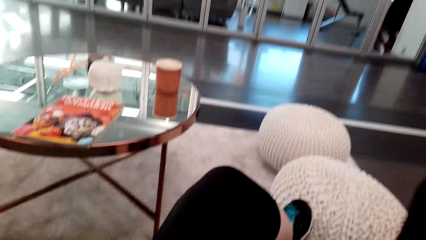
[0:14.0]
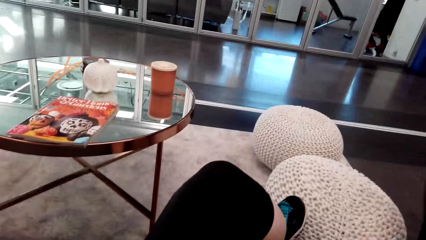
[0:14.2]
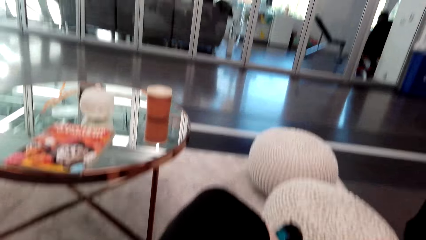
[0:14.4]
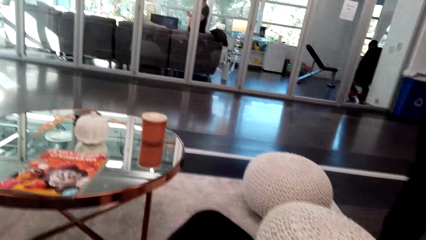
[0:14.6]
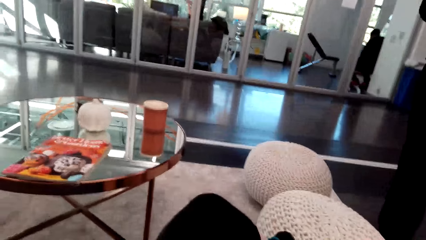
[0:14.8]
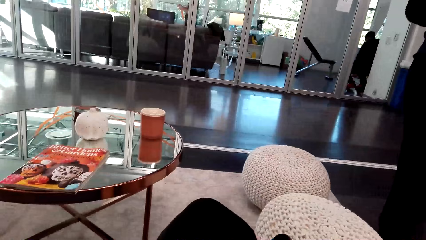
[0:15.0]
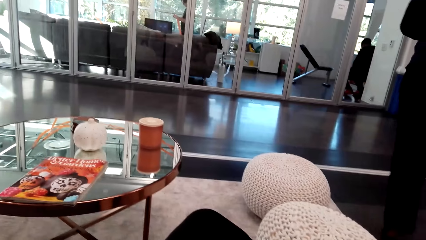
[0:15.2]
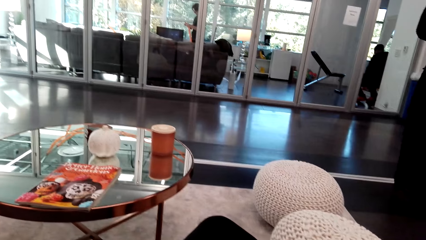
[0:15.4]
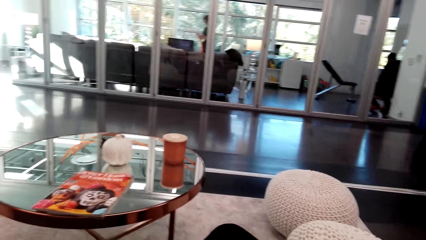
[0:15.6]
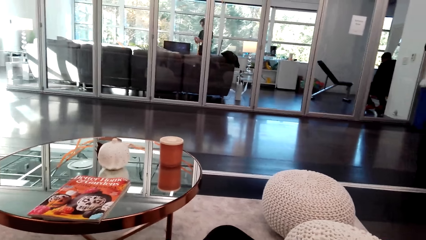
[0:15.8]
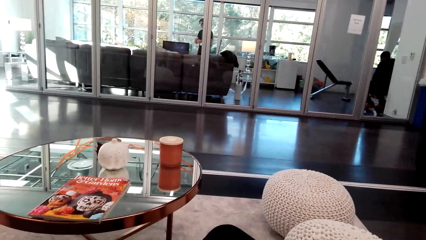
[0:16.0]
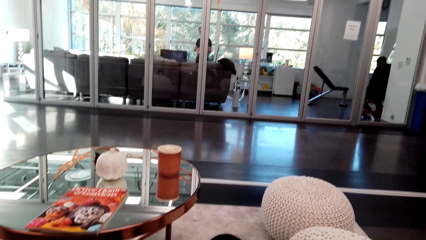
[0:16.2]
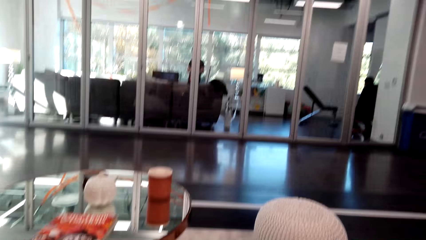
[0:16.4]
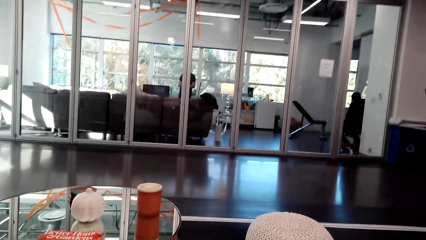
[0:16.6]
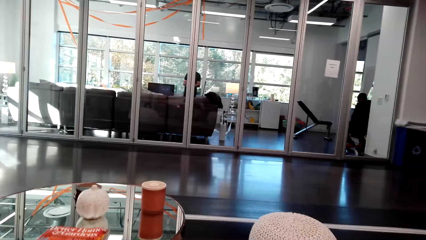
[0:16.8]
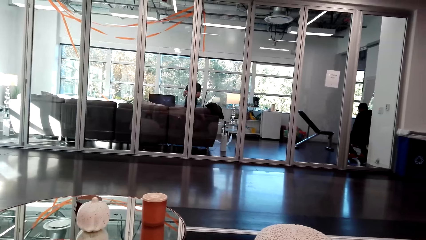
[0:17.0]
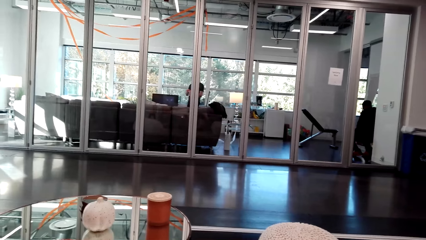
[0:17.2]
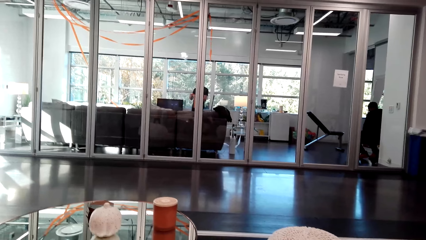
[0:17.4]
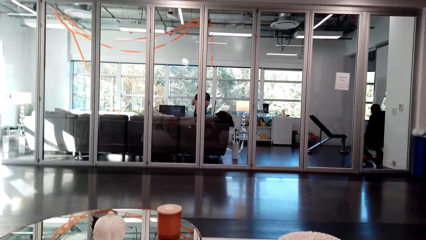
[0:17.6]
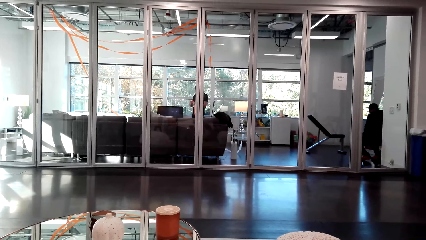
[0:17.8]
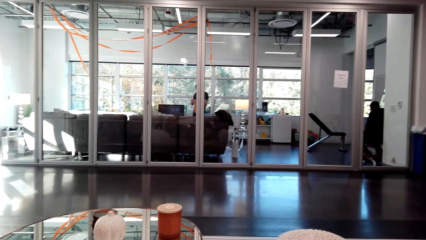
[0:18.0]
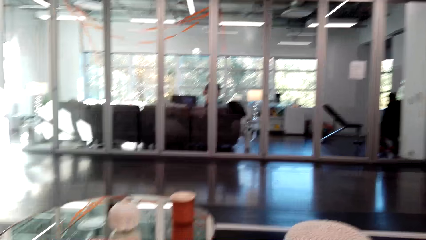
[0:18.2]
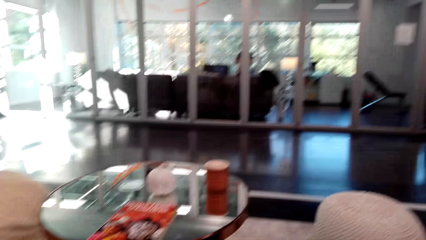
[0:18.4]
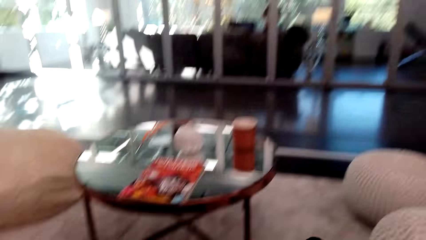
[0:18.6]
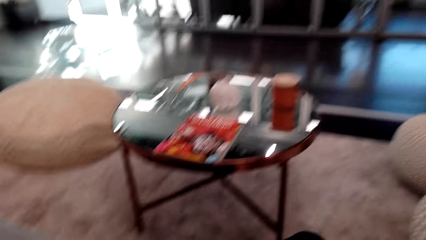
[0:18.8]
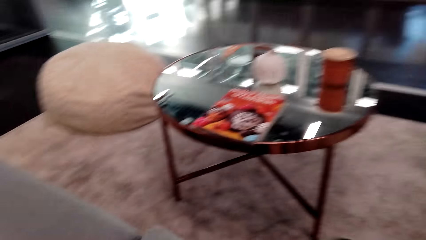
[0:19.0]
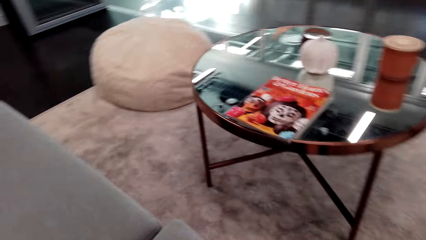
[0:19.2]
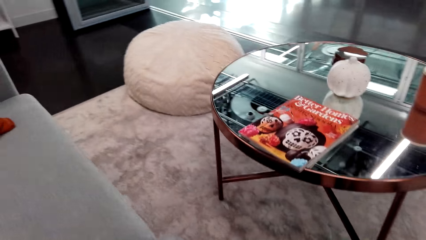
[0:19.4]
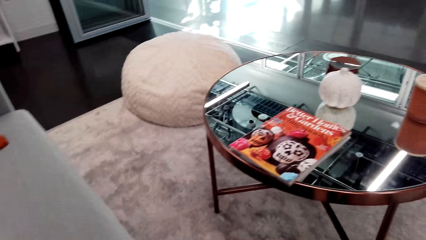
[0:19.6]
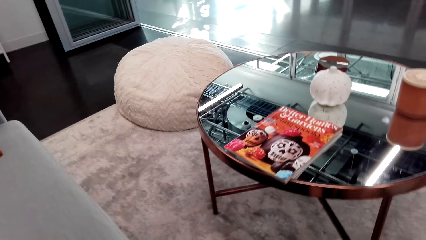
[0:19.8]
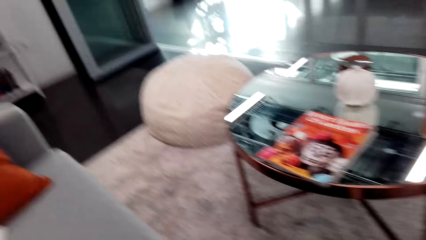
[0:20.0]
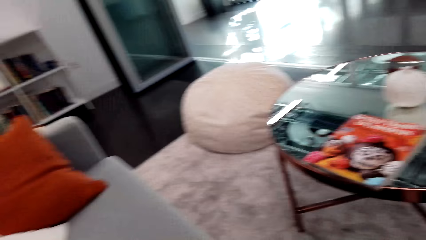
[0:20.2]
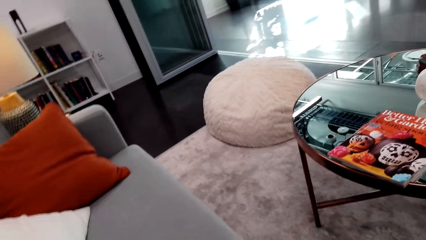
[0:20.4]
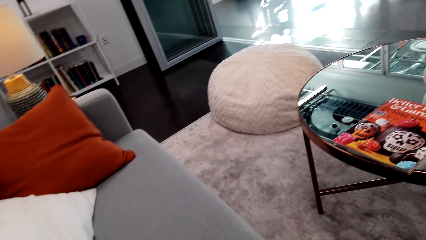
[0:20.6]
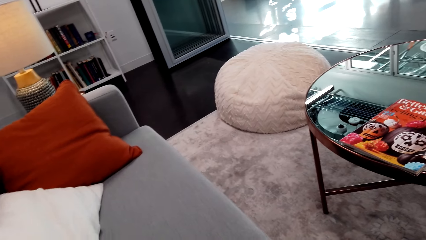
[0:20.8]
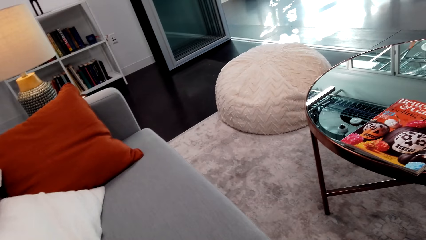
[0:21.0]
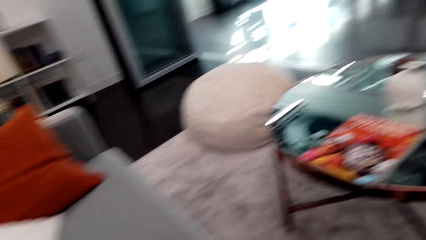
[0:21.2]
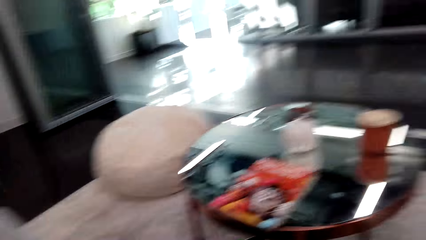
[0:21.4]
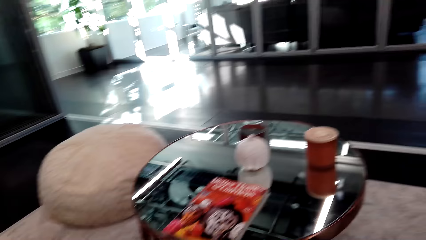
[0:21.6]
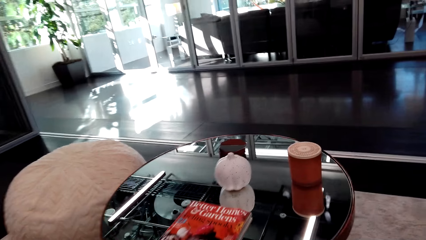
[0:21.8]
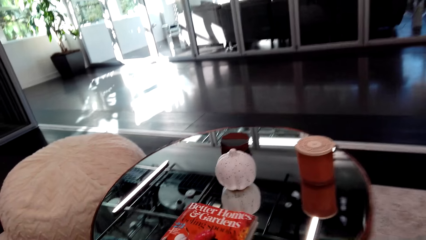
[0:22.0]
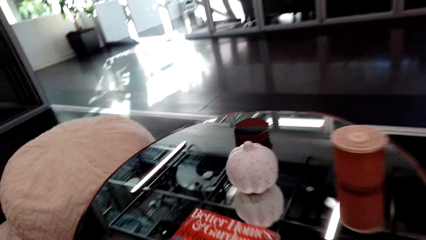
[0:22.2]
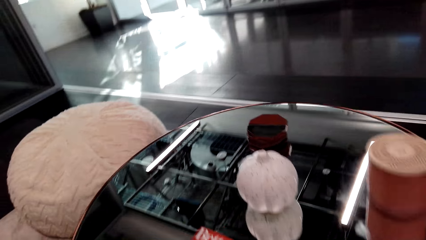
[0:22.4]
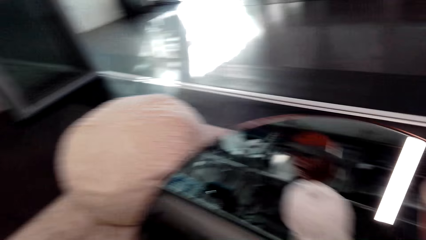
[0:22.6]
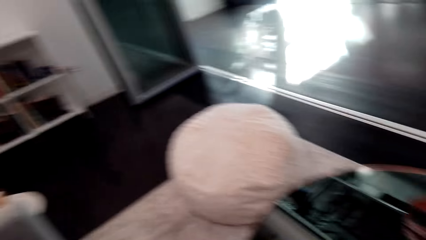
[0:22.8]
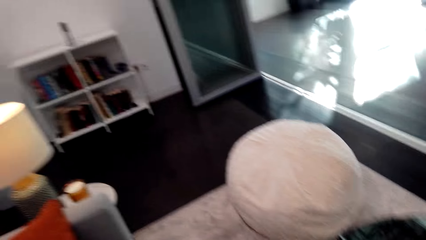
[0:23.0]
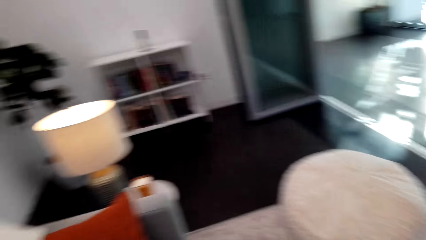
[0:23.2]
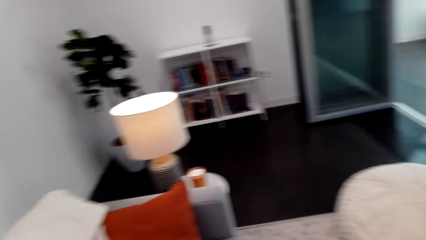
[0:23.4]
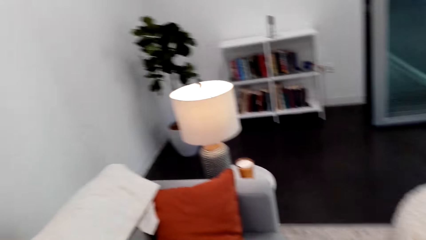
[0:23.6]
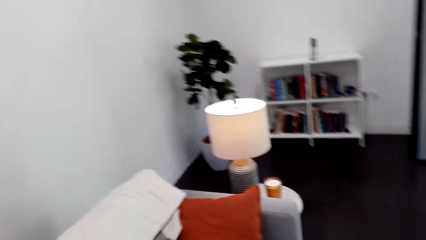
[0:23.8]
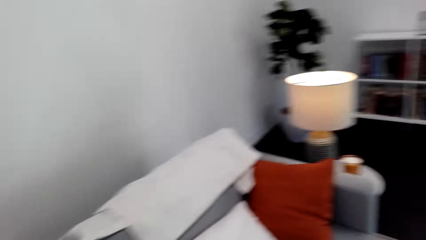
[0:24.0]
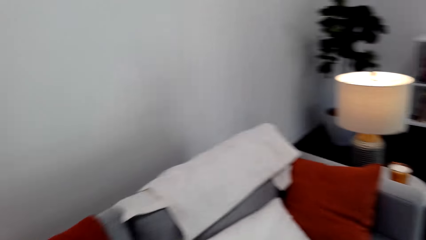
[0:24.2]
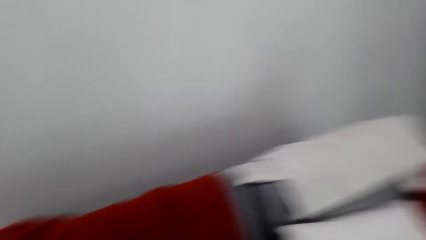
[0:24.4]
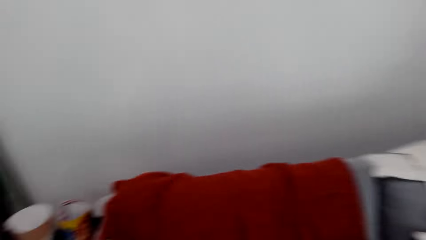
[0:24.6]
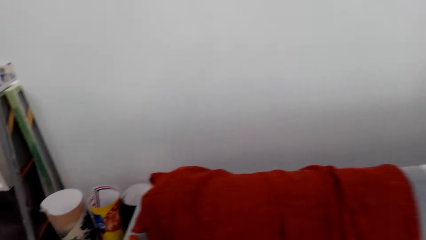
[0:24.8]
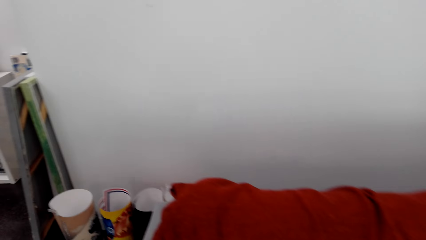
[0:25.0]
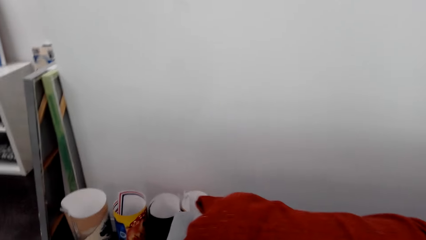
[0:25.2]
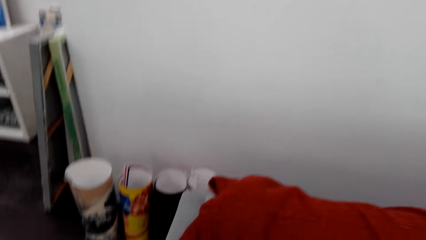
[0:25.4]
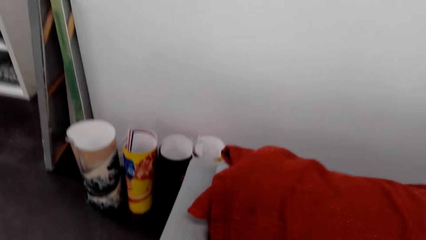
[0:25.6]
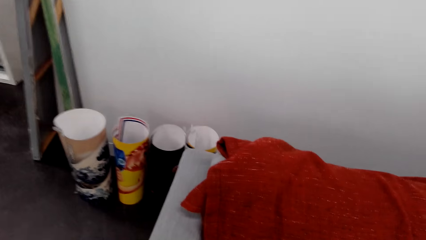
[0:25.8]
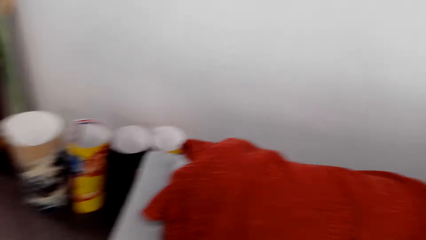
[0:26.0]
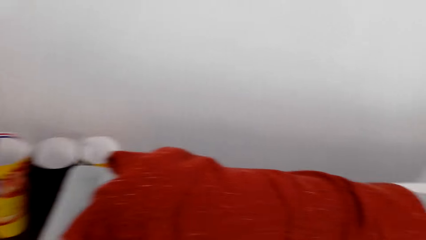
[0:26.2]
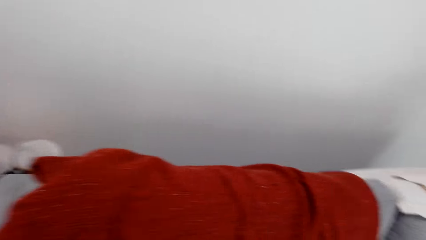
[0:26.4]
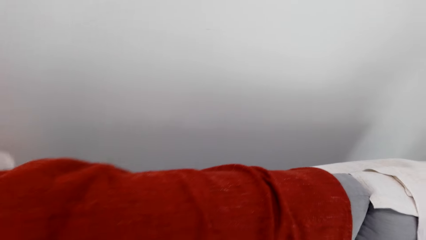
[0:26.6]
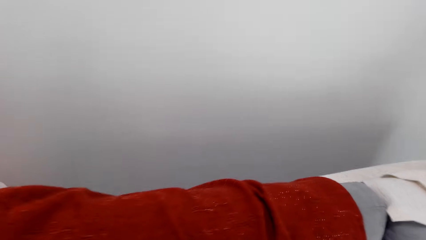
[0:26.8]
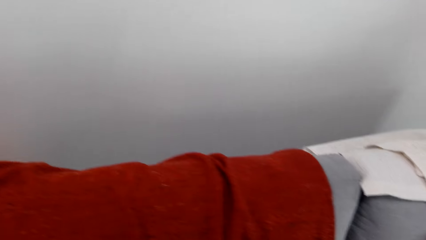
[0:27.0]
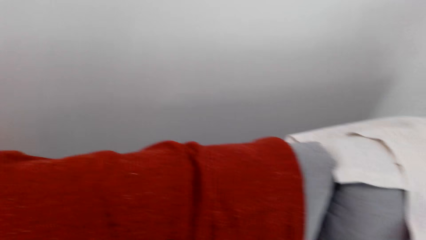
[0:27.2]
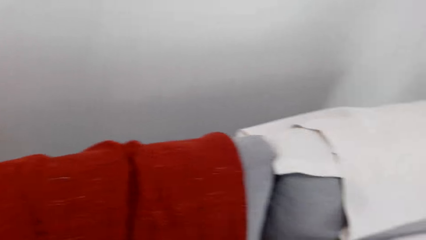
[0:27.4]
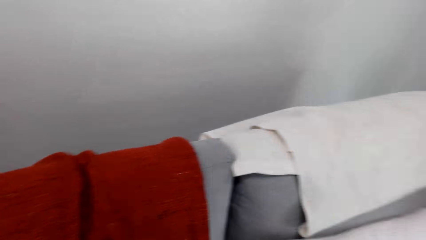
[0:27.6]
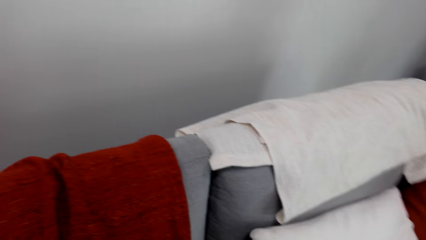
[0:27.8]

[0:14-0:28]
The camera wearer sits down on the sofa. She stands up on her feet. She walks in the room.
